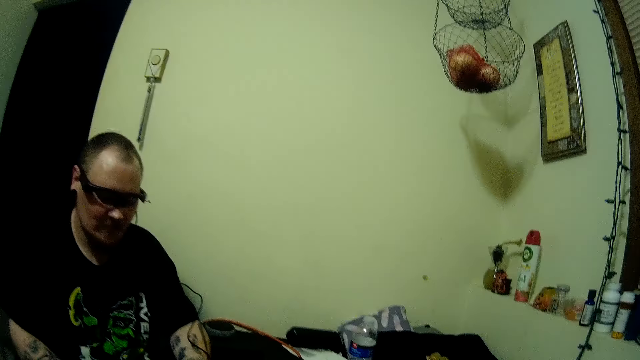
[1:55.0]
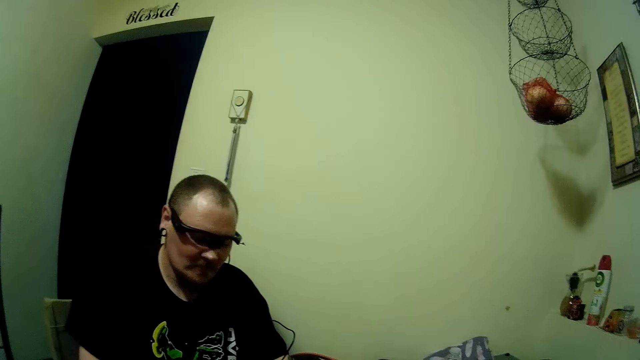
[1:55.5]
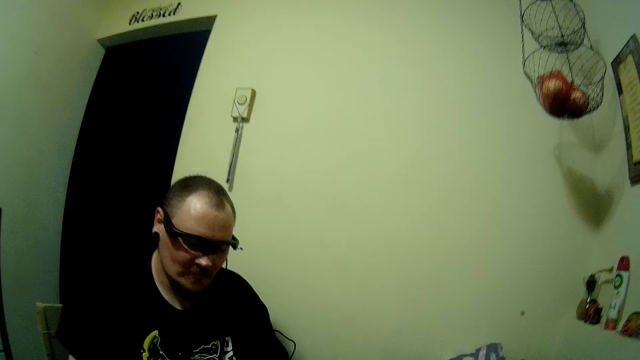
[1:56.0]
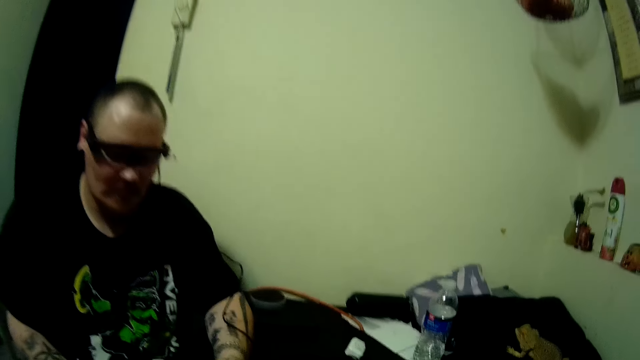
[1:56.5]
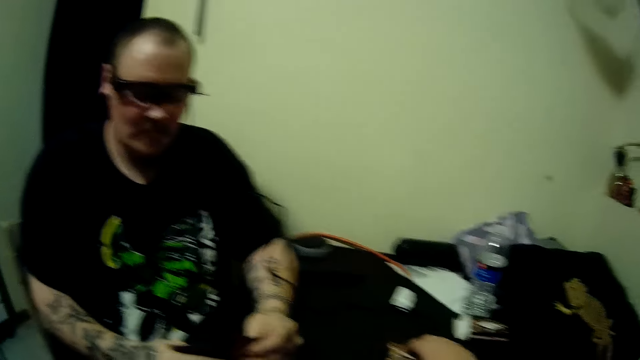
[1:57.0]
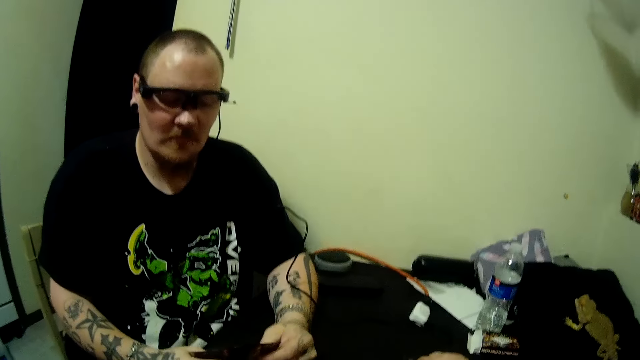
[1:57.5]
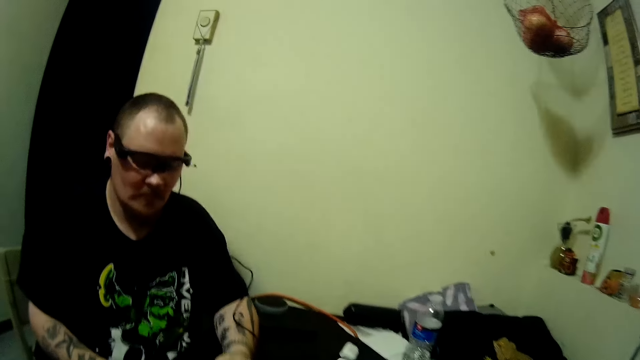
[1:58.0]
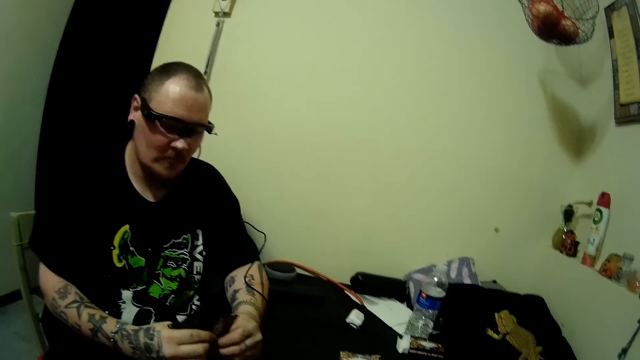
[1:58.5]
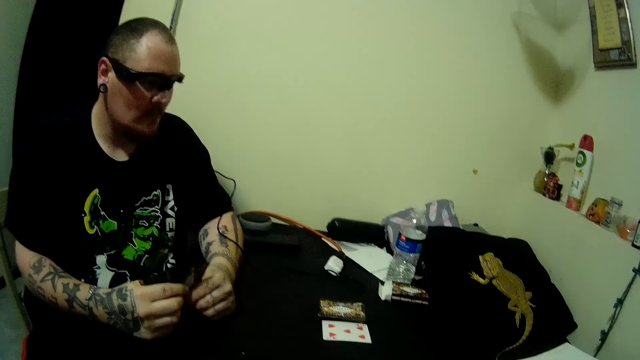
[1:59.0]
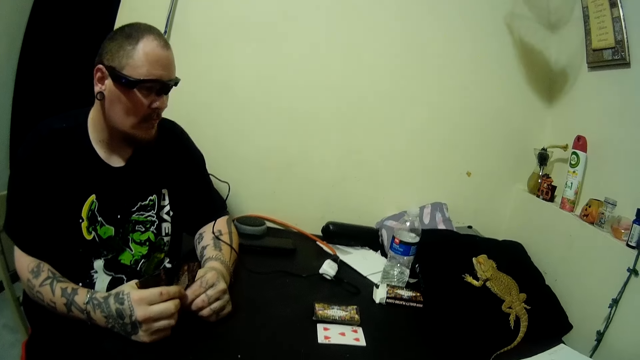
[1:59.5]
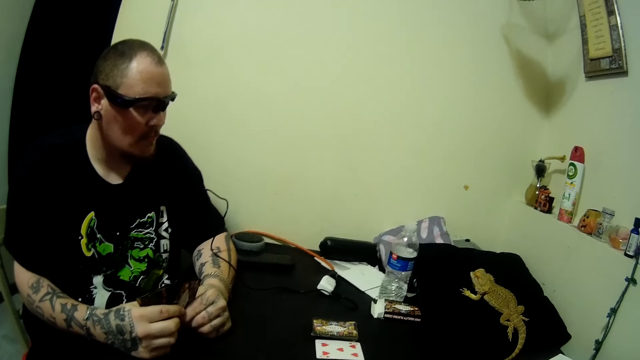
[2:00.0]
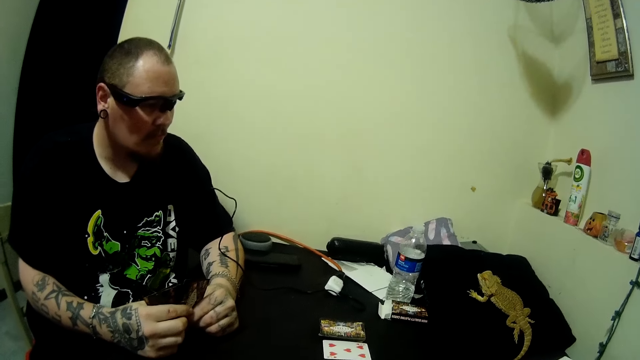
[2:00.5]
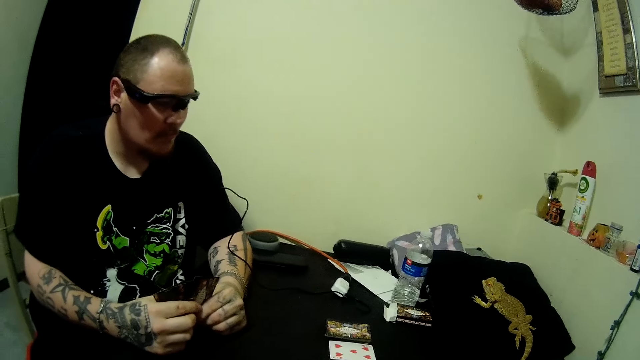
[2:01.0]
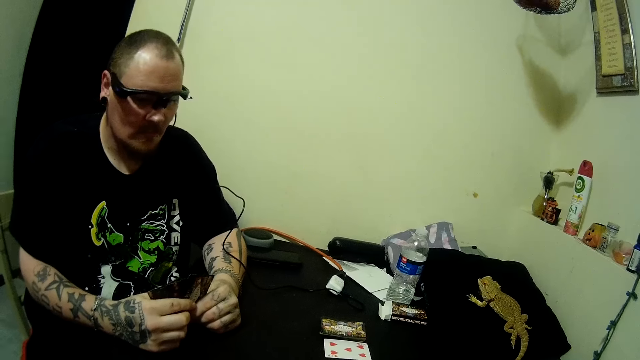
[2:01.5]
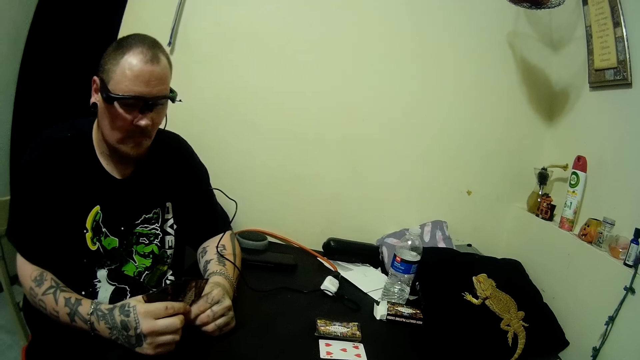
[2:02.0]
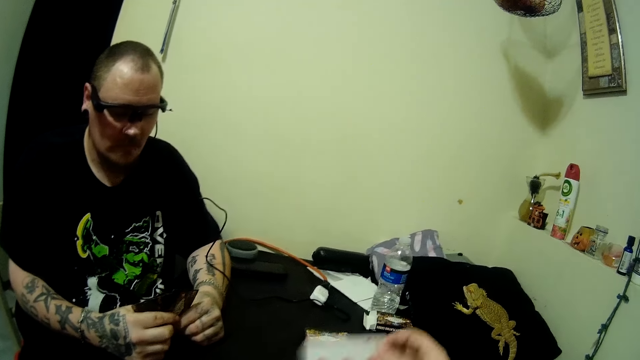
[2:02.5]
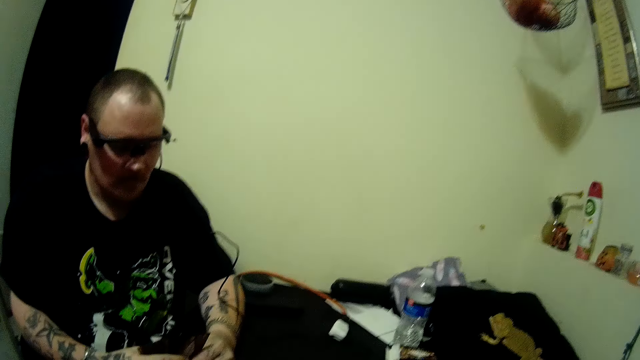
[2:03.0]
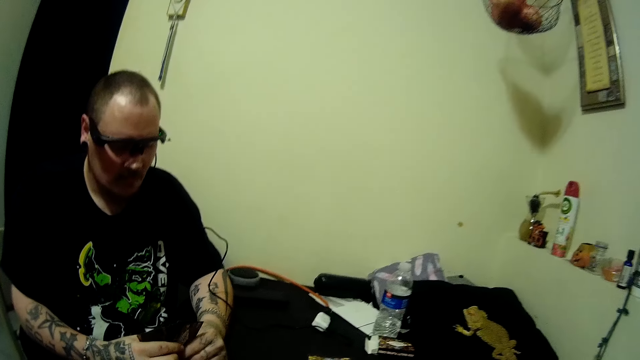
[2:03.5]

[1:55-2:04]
The man holds the cards with both hands.

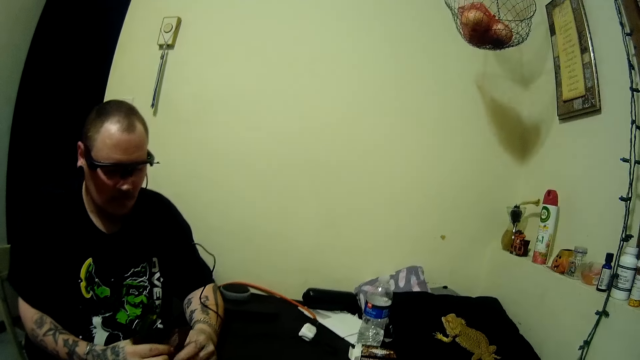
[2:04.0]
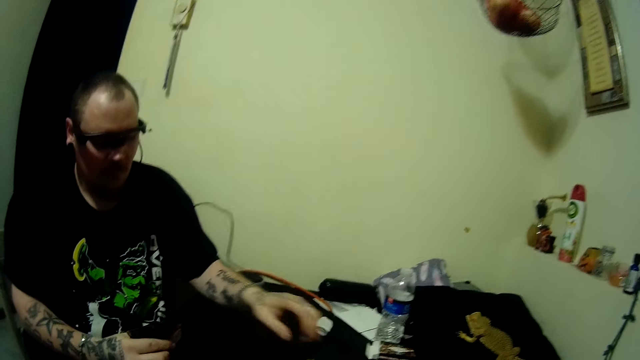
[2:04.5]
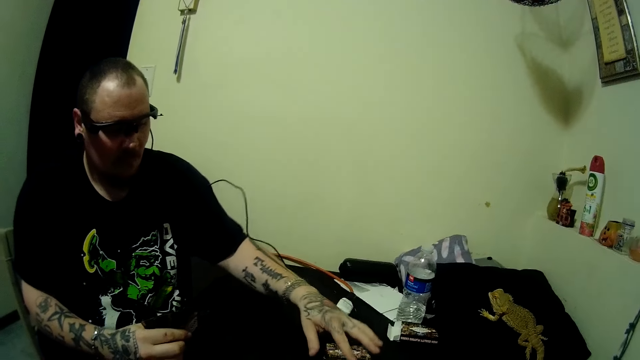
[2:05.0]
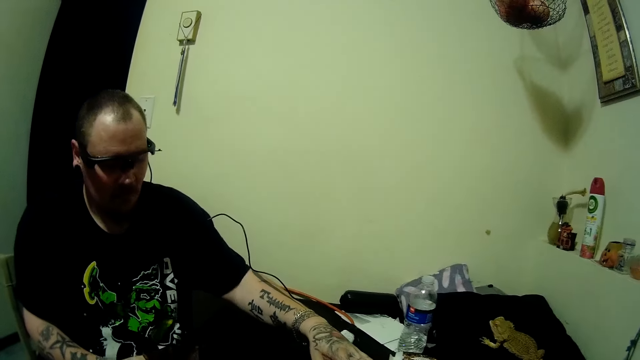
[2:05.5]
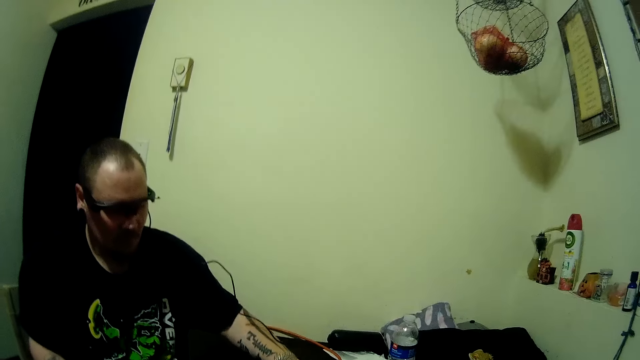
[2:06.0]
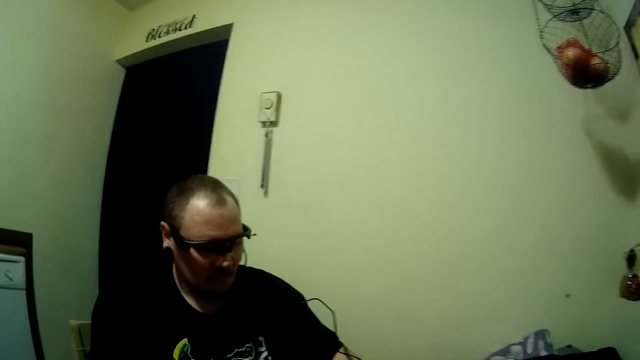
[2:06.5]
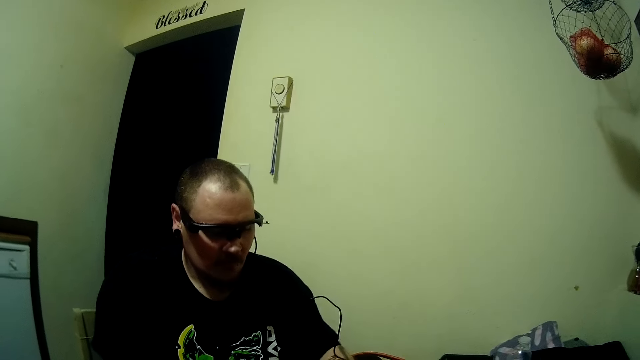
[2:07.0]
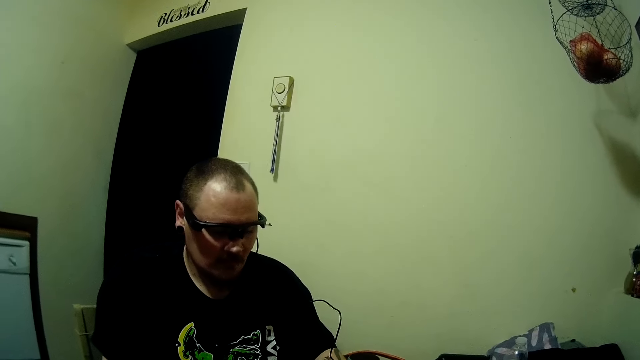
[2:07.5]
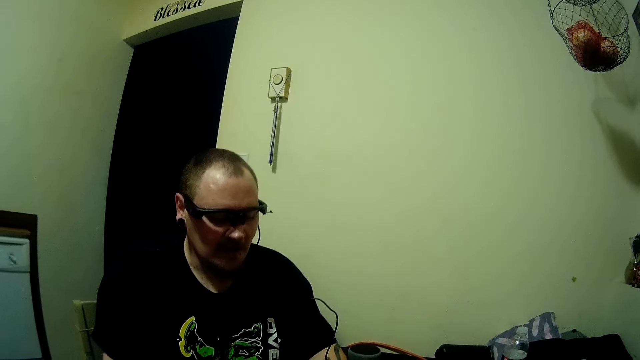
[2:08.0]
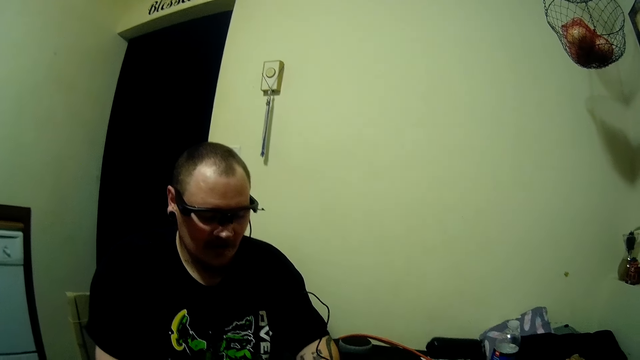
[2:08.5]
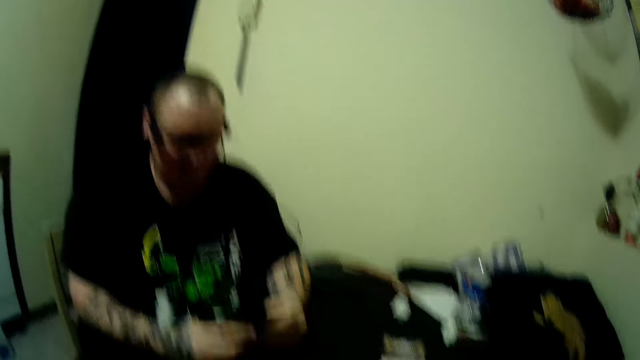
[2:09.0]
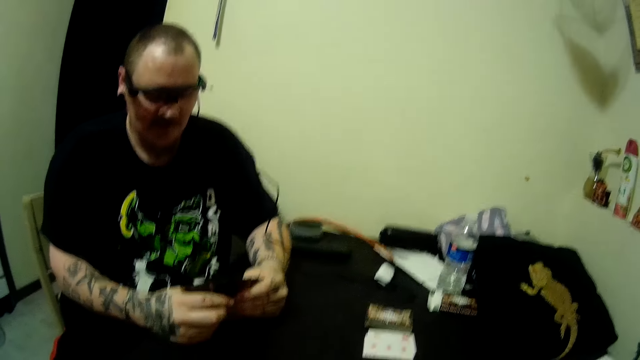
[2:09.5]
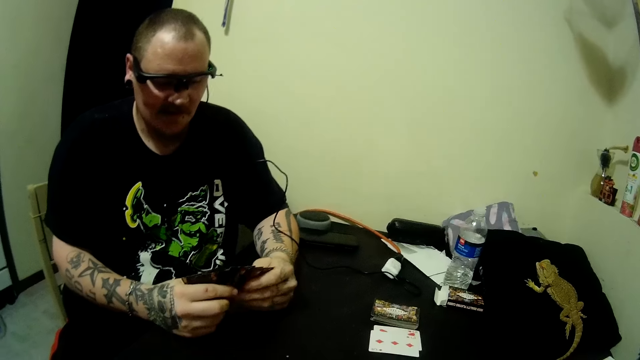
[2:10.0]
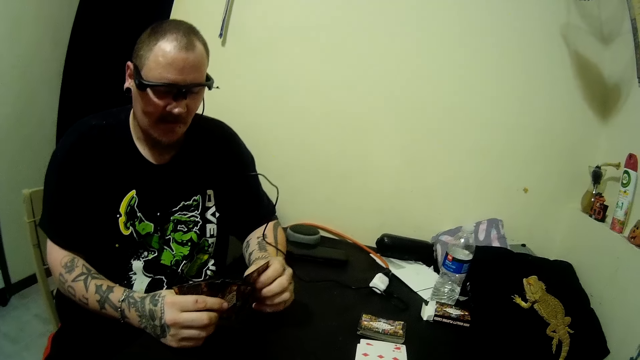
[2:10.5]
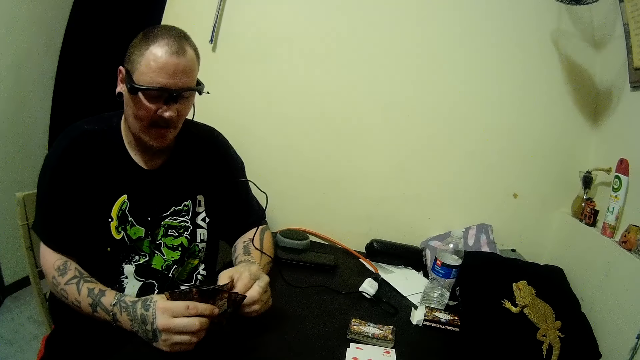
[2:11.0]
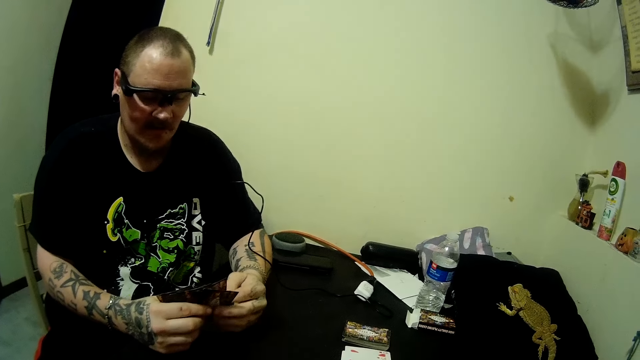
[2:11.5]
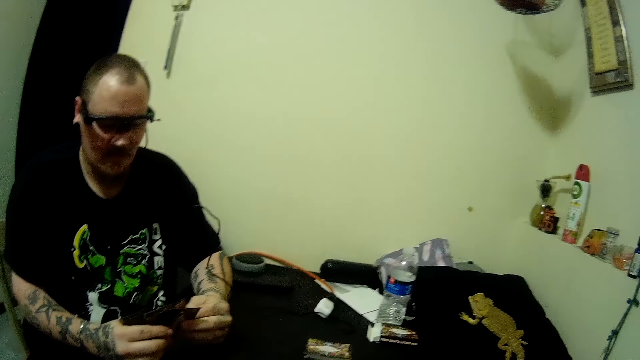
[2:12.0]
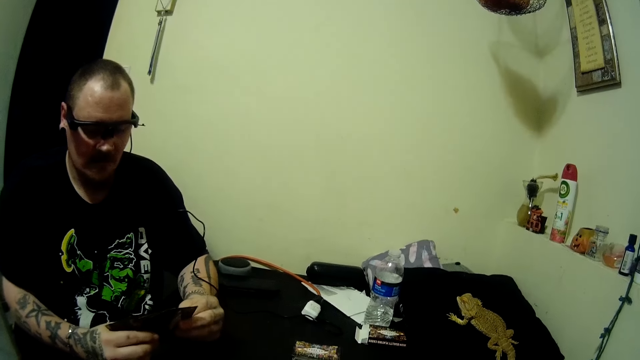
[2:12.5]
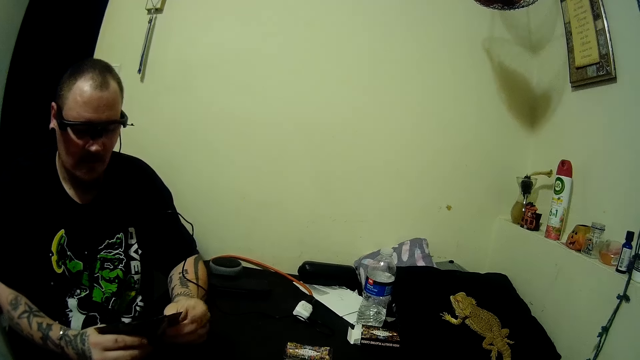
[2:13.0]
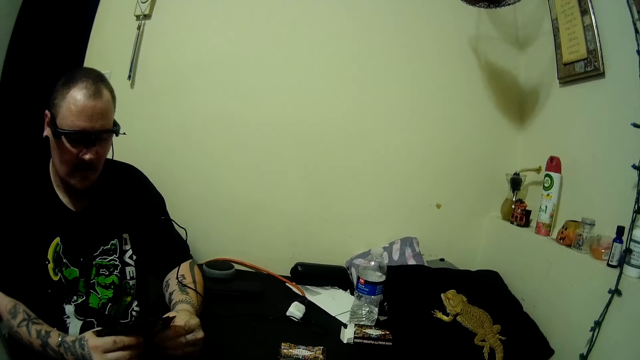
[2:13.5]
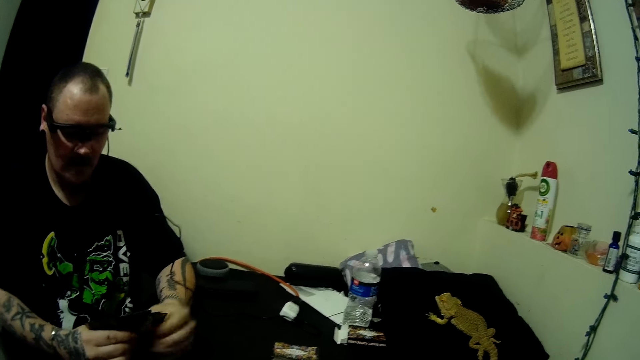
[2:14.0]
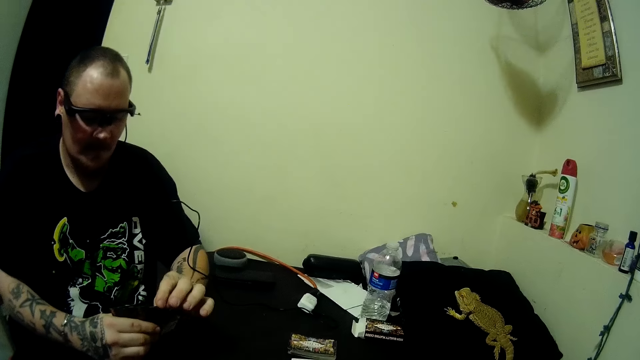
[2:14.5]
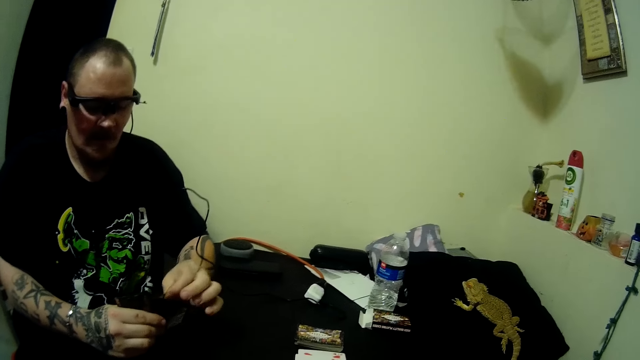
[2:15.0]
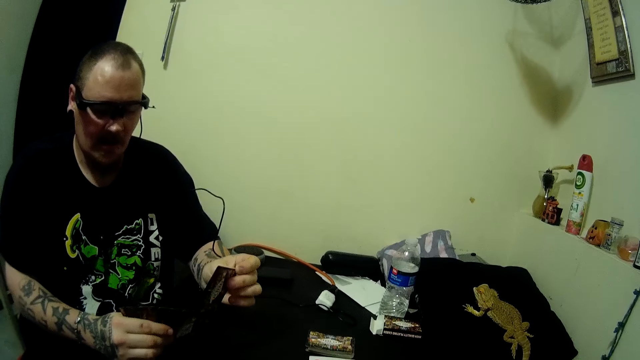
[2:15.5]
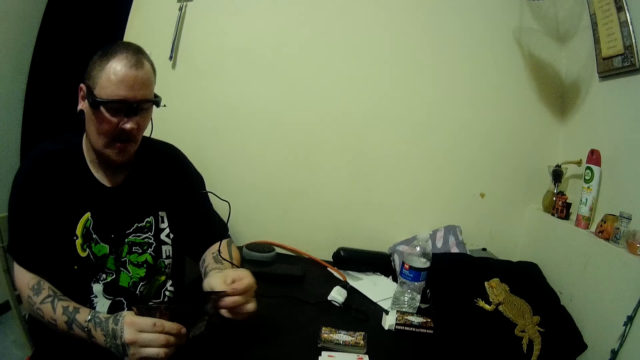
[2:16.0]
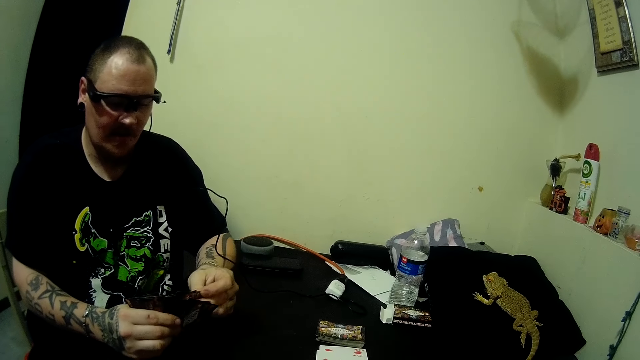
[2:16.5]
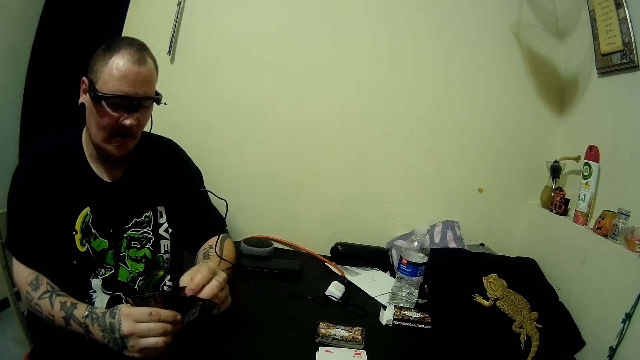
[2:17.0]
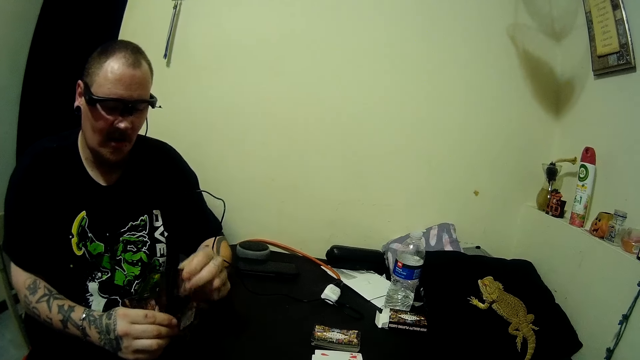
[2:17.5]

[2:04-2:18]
The man holds the cards. He picks up cards from the table with his left hand. The camera wearer interacts with the man. The man holds the cards with both hands. He picks a card and puts the card in between the cards. He arranges the cards in his hands. He holds the cards with both hands. He picks up a card and puts the card in between the cards. He picks up a card.
